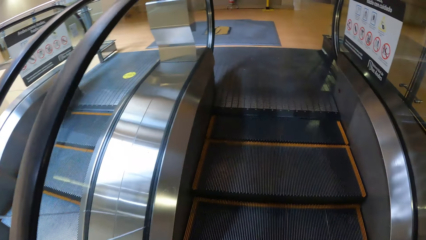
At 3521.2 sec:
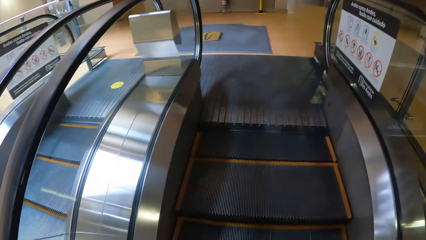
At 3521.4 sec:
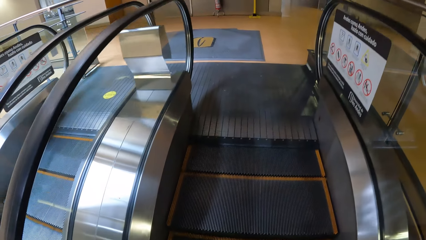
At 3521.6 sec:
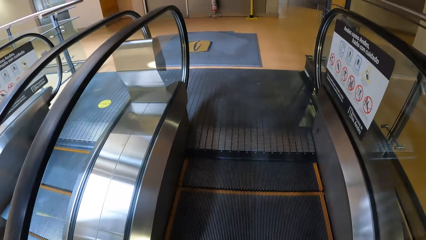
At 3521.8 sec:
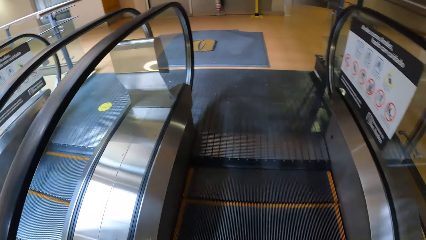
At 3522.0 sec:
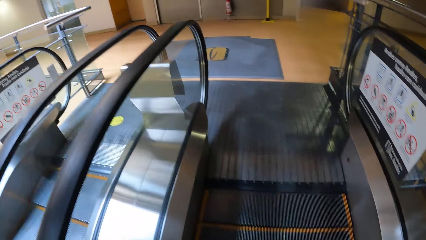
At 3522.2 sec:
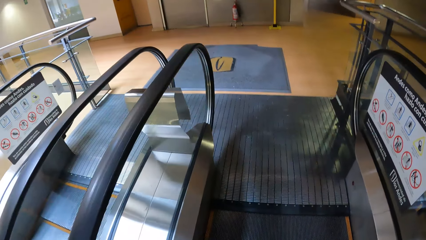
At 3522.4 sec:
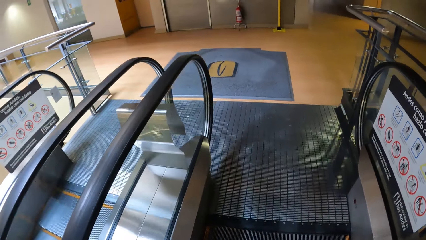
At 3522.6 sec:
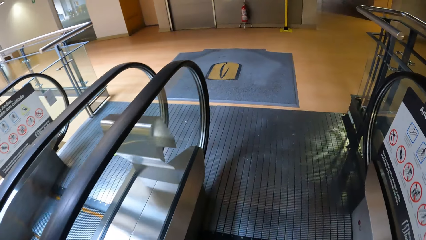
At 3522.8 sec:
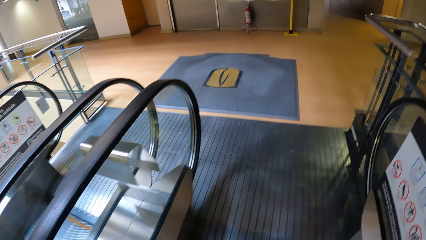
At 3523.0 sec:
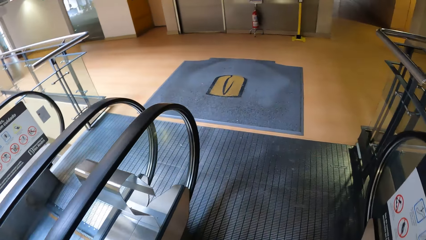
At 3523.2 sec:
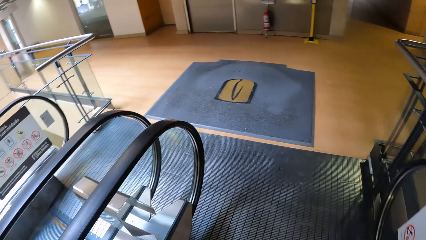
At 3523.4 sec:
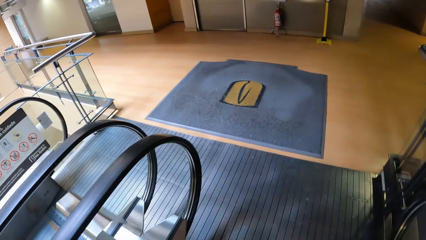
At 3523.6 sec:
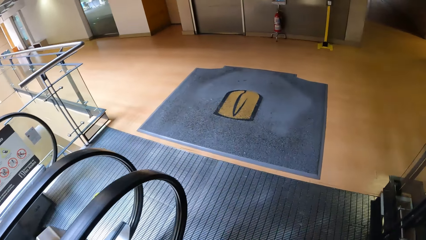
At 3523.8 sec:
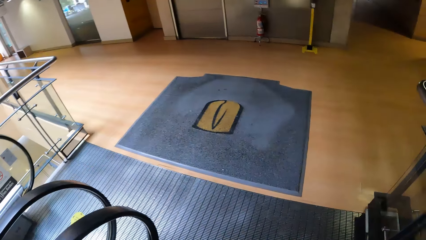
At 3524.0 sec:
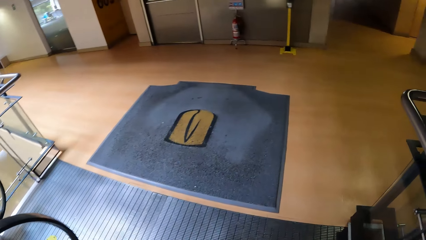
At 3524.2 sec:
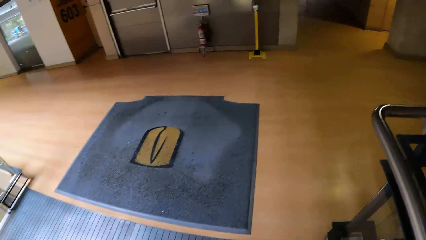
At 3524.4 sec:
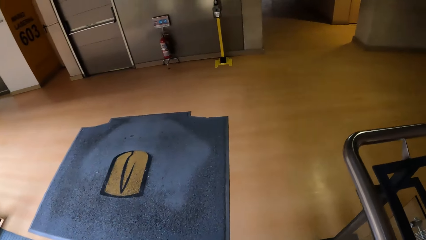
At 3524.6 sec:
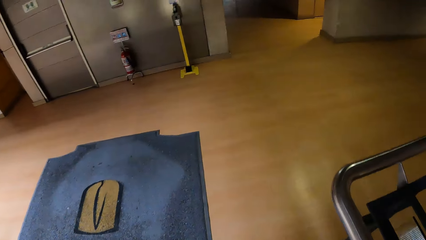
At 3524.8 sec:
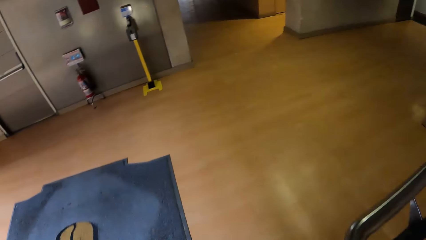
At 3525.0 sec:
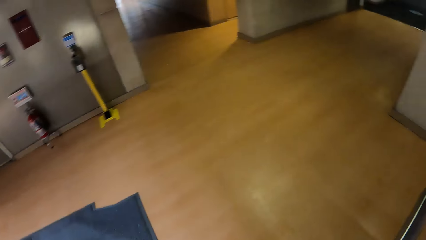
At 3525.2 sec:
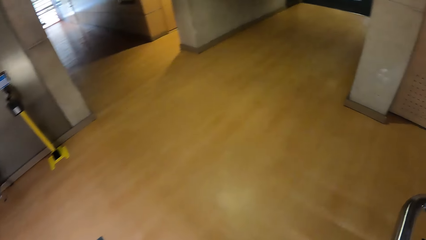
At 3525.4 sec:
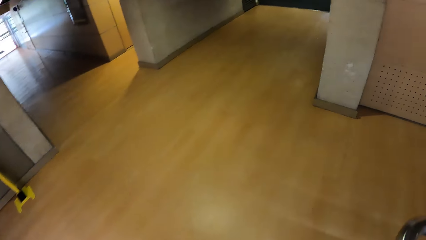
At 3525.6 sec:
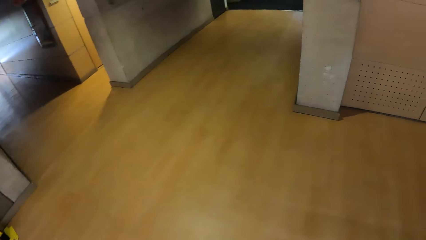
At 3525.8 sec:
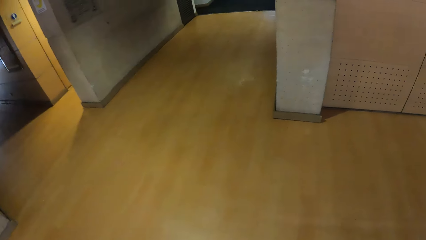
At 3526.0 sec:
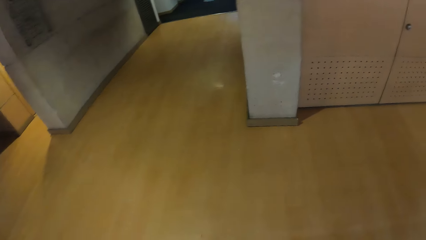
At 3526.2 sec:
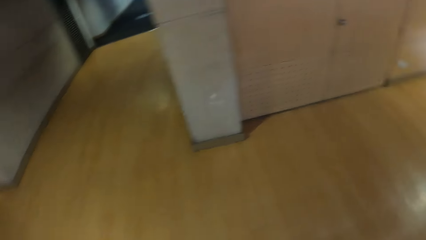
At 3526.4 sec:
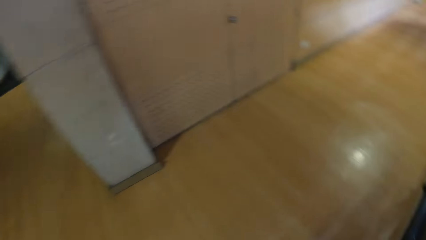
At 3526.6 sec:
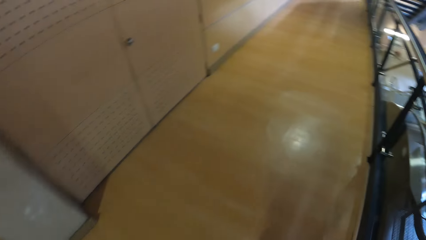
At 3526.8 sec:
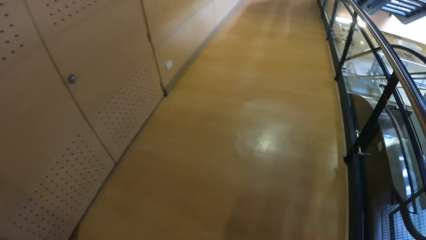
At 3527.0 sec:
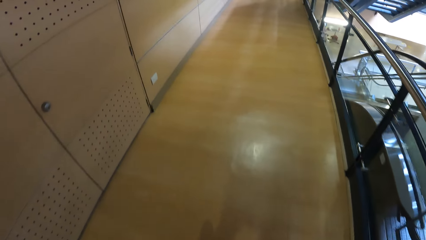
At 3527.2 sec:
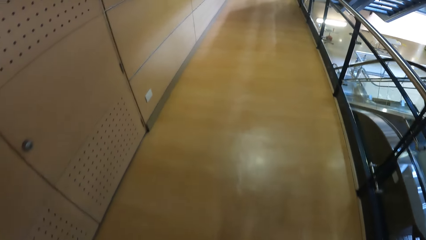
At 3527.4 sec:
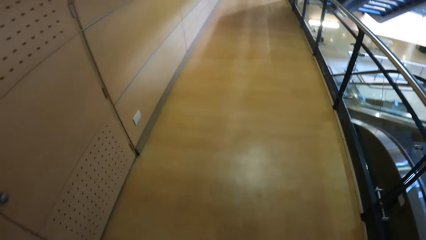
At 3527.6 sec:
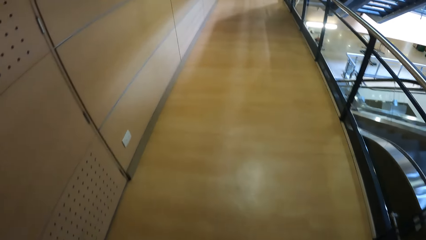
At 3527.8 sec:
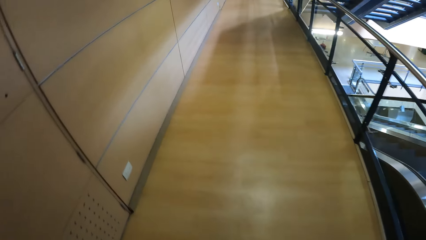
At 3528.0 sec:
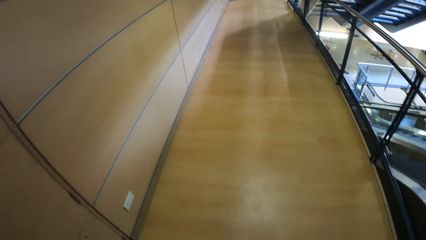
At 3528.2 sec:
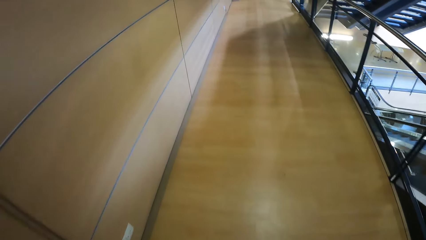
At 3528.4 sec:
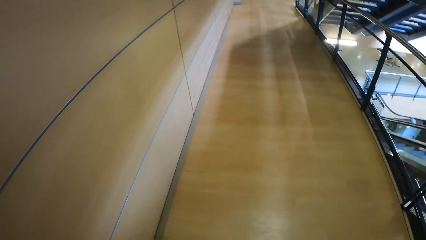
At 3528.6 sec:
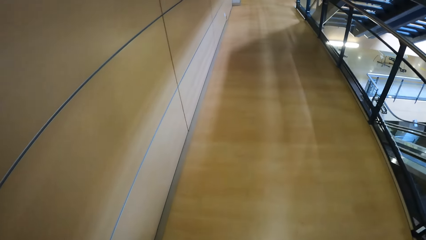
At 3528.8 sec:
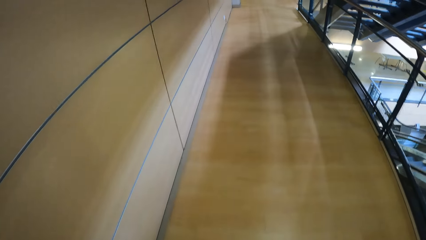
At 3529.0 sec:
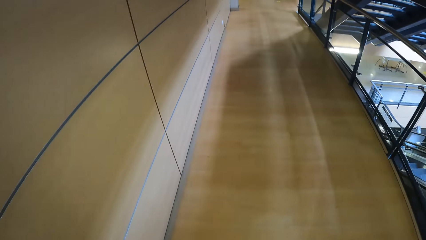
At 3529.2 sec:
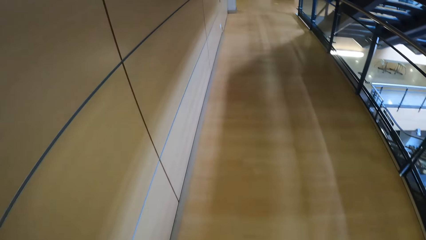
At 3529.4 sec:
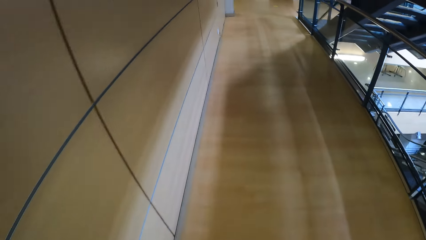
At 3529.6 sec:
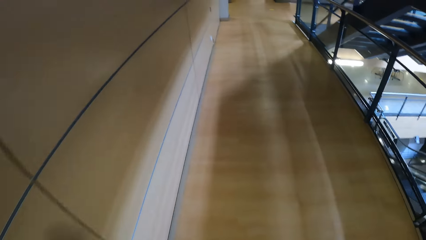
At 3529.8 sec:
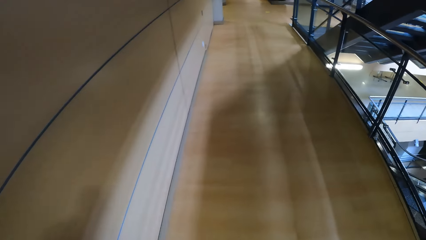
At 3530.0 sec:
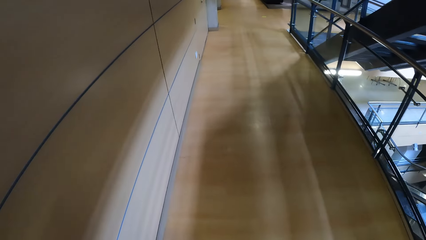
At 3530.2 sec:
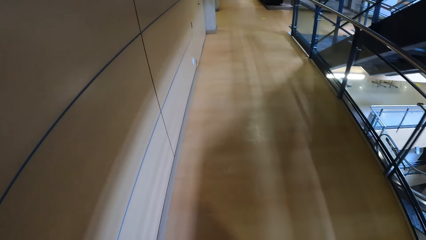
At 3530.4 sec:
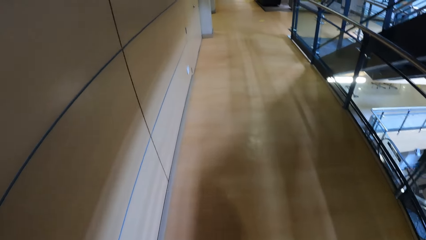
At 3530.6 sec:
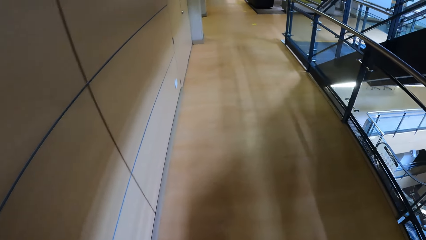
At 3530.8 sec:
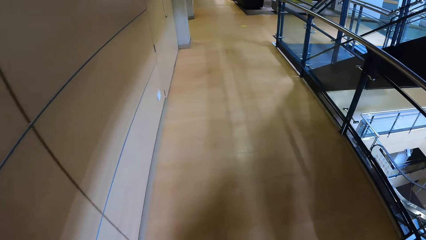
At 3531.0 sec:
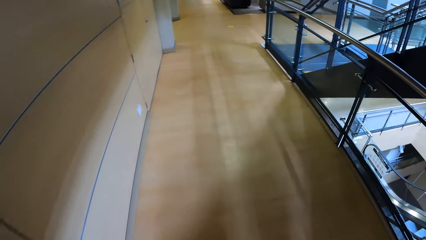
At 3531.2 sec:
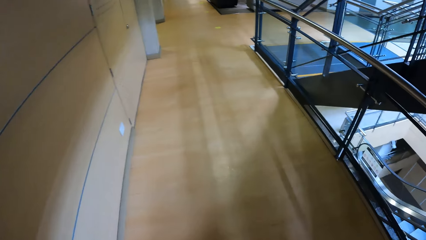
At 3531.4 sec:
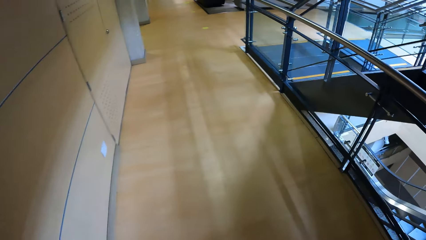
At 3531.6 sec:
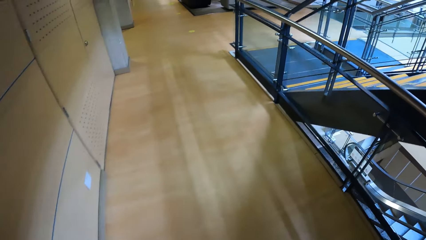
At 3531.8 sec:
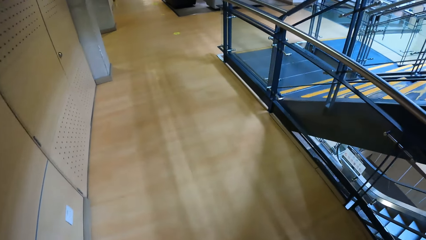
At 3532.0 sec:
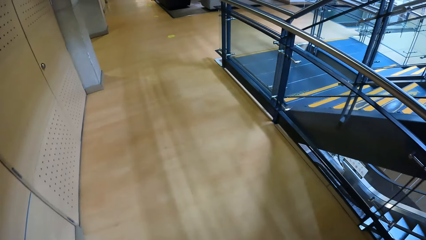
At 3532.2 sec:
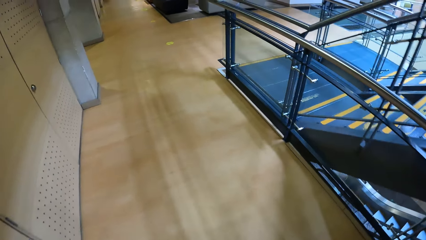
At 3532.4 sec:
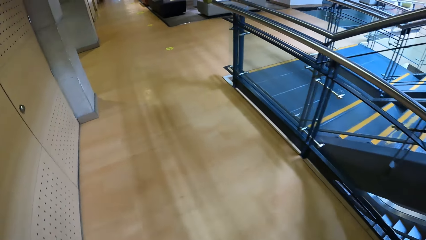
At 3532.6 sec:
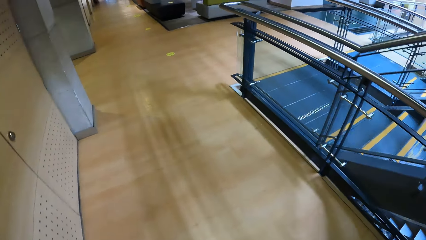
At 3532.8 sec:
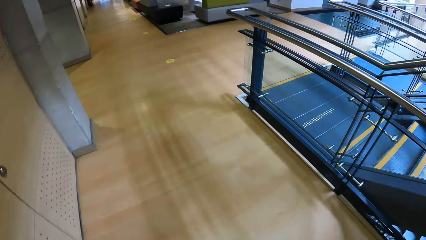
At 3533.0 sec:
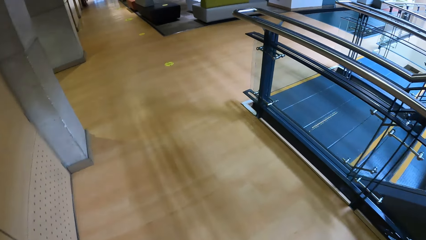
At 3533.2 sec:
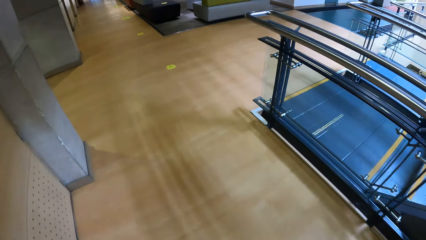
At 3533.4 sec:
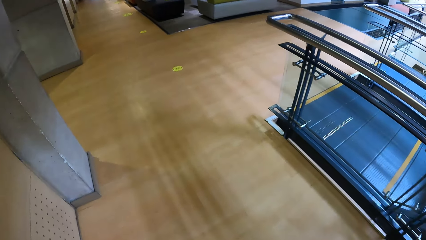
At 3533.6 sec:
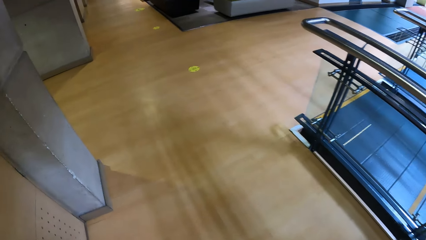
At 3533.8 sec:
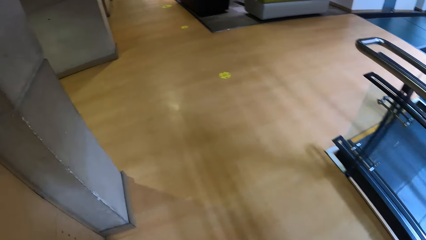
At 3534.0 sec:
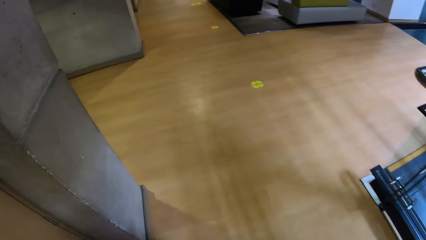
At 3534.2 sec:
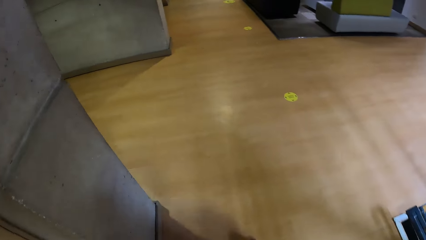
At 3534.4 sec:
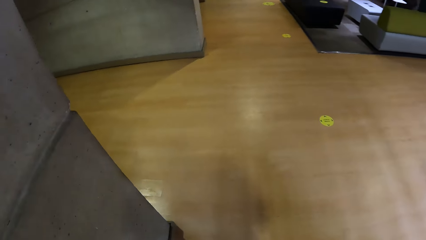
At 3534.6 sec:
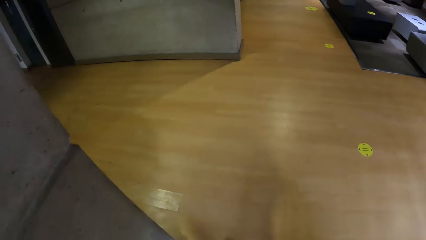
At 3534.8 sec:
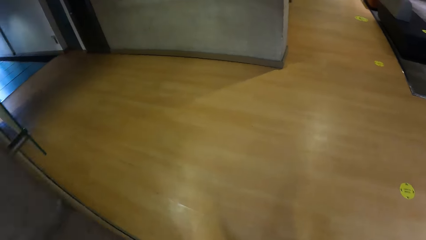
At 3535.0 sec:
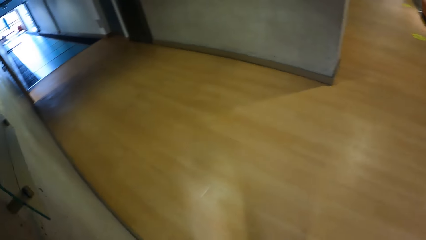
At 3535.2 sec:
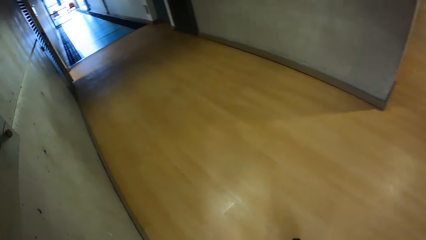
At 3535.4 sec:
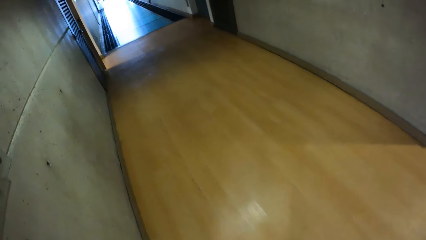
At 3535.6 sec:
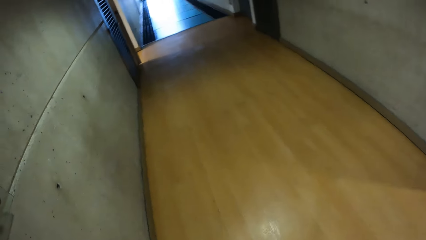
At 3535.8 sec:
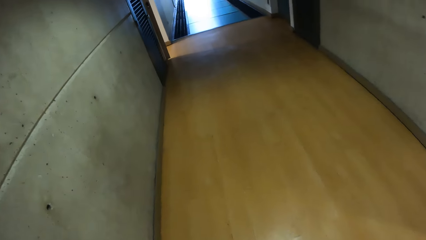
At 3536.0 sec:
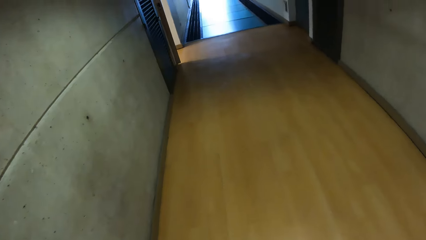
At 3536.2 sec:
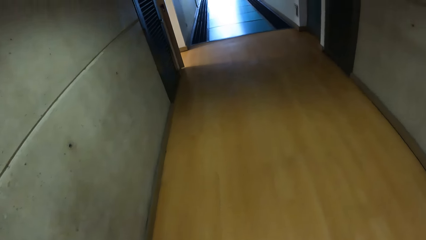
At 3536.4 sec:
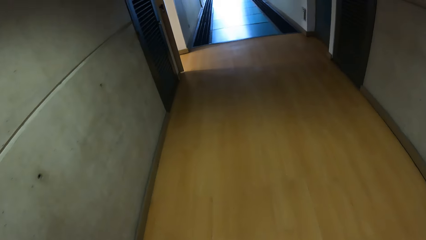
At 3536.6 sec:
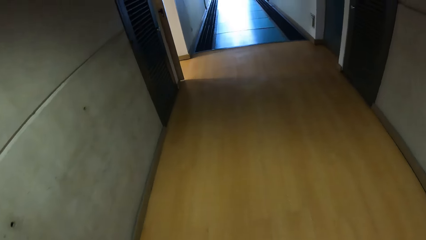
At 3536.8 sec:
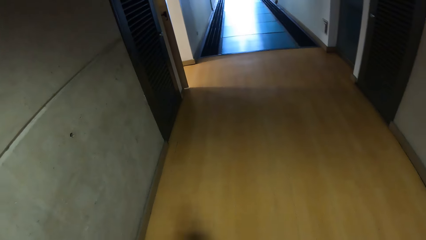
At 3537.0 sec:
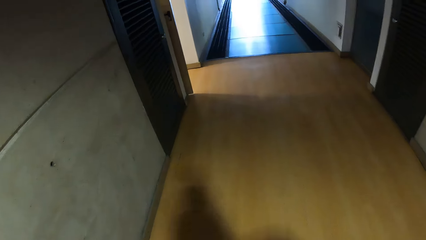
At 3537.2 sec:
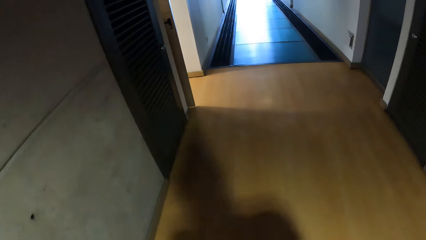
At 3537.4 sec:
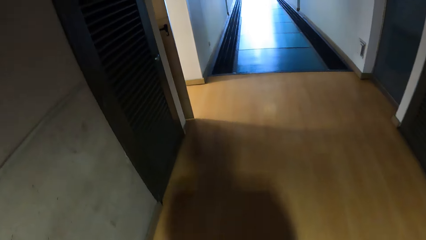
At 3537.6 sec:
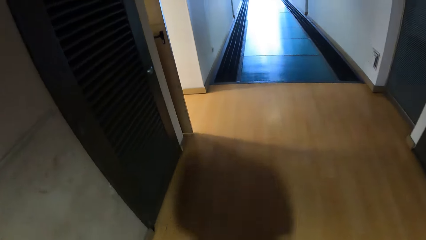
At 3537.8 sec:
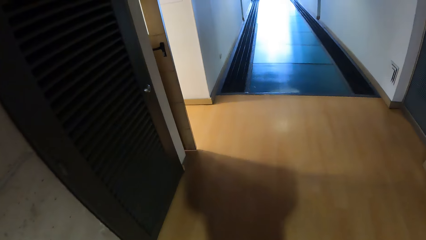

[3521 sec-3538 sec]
The camera wearer walks along a hallway.
